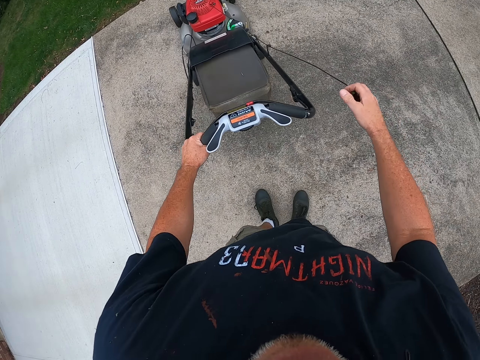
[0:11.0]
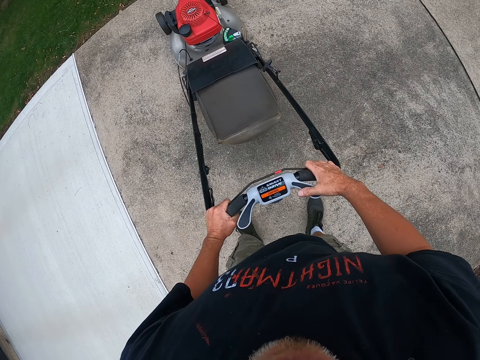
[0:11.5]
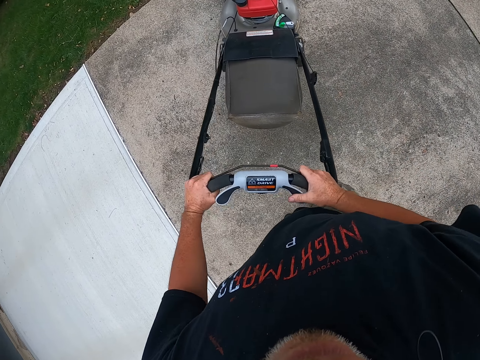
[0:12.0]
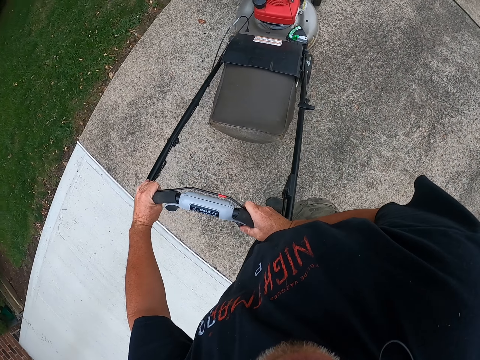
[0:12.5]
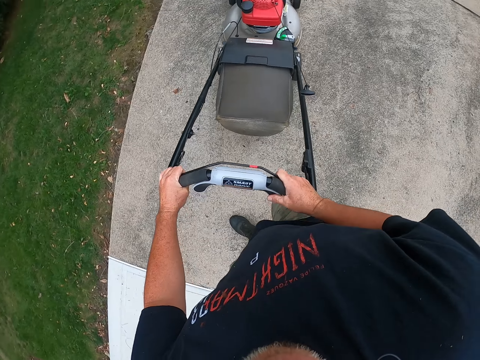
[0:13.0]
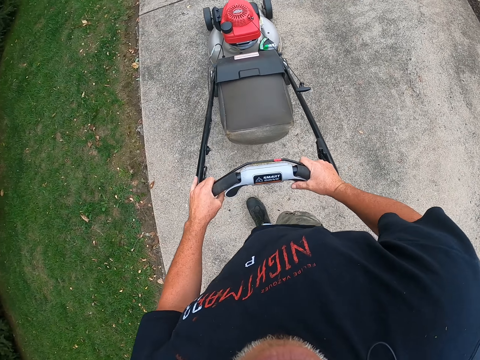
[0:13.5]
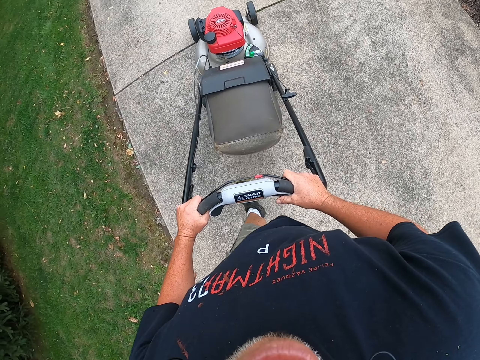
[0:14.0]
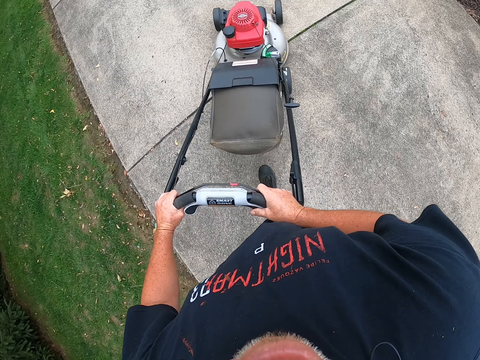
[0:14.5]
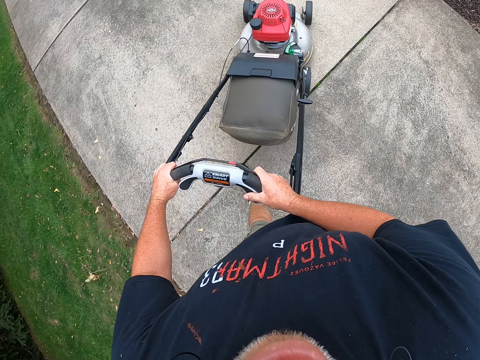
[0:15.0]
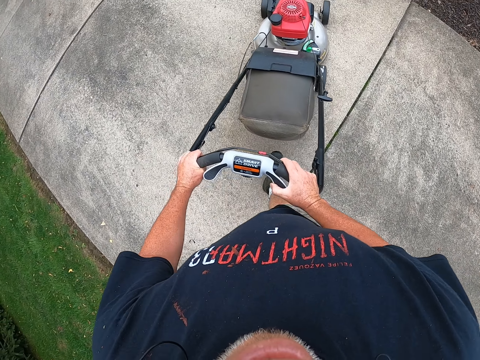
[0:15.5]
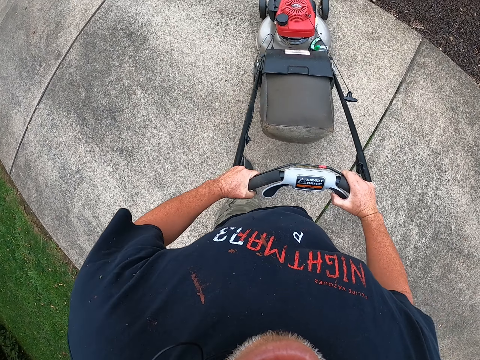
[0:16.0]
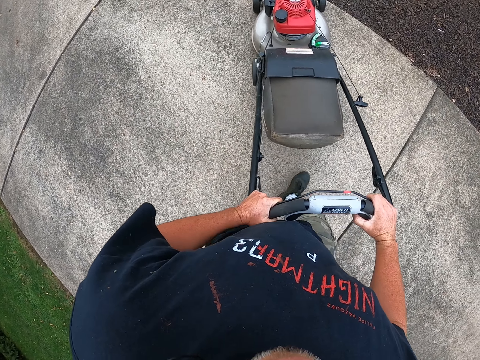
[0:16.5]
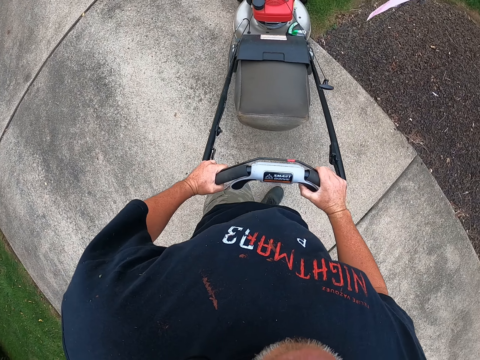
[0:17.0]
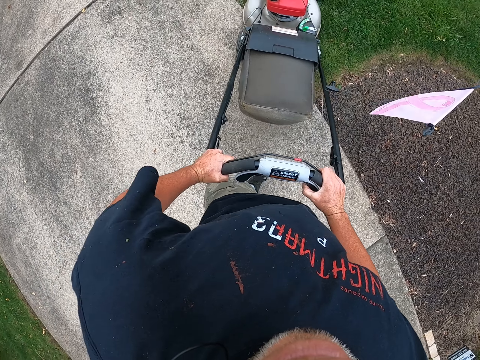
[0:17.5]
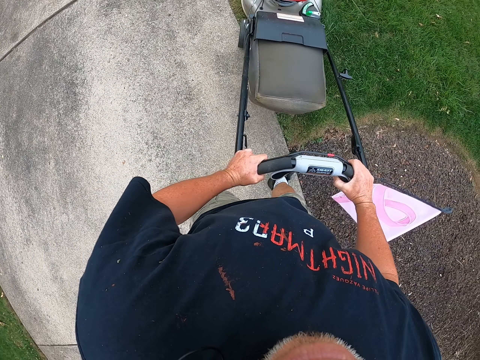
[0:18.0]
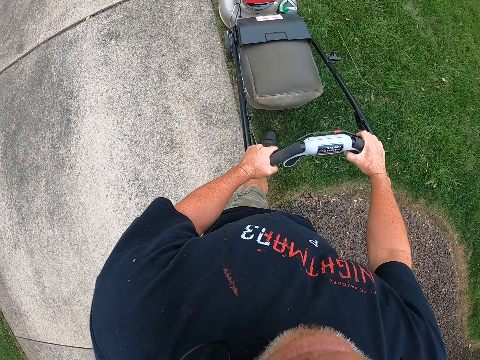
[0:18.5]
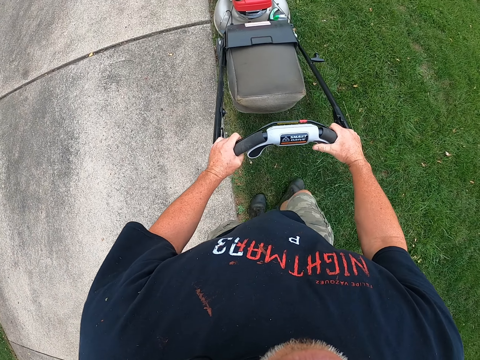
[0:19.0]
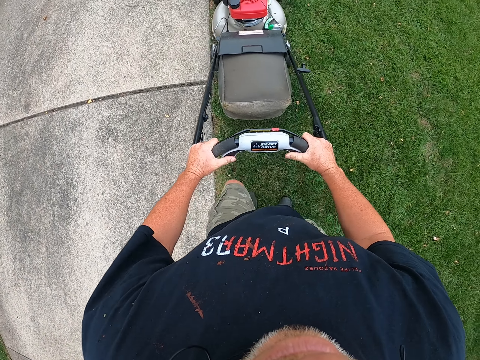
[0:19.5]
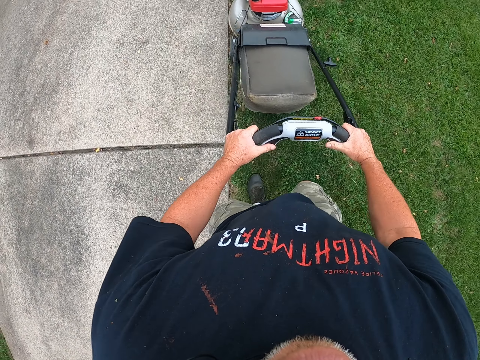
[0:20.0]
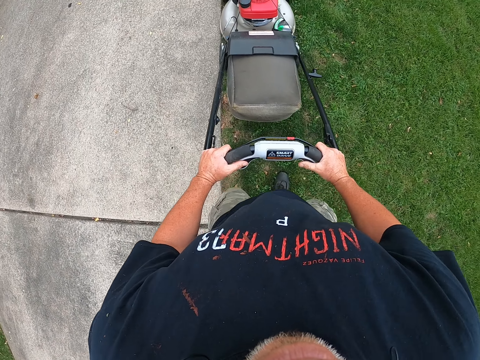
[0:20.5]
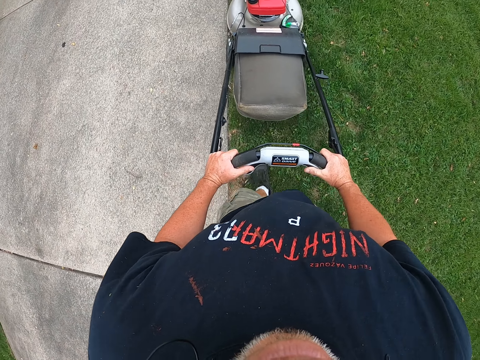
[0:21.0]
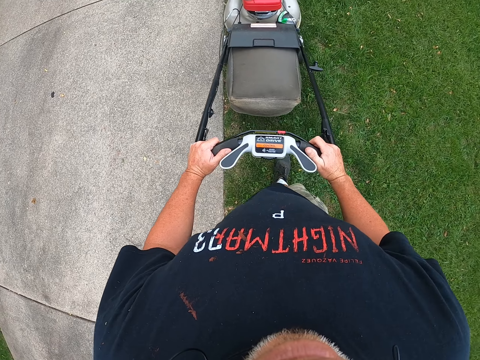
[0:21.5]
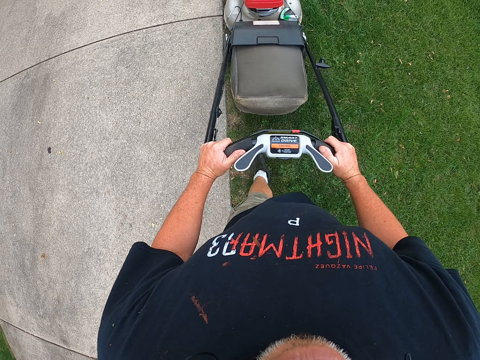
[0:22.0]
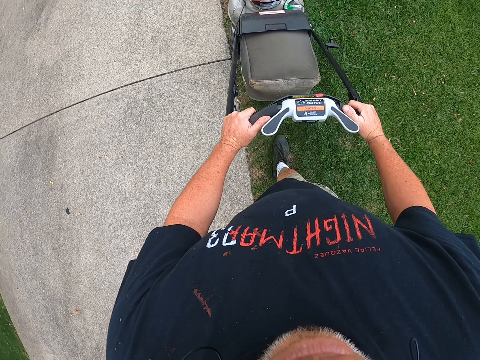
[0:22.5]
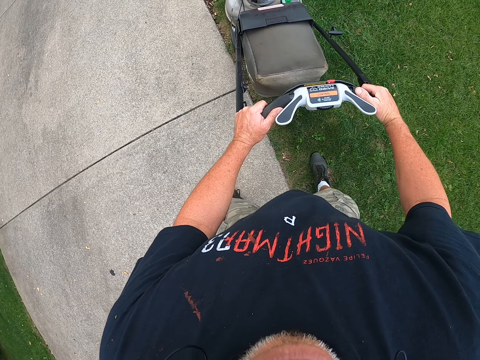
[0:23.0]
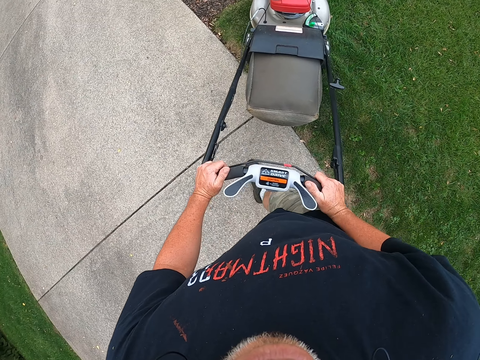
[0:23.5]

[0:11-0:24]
The camera wearer pushes the lawn mower machine onto the grass. They pull the lawn mower on the pavement. They cut the grass with the lawn mower machine.

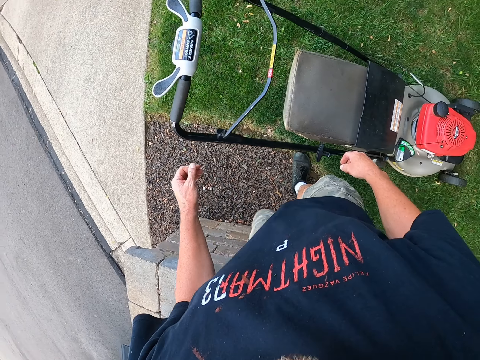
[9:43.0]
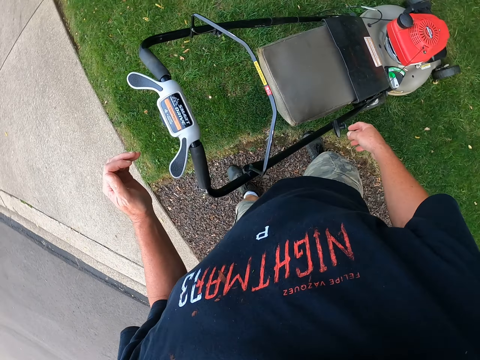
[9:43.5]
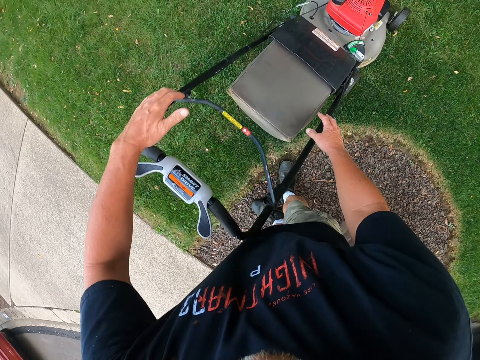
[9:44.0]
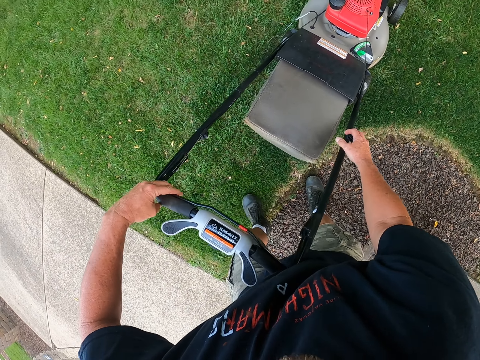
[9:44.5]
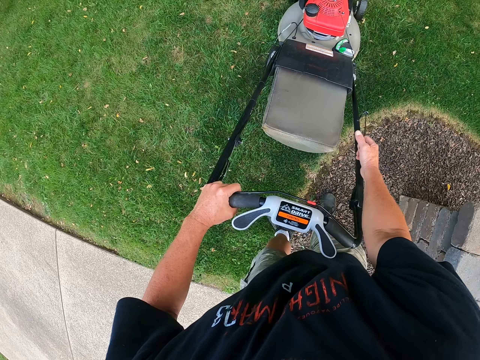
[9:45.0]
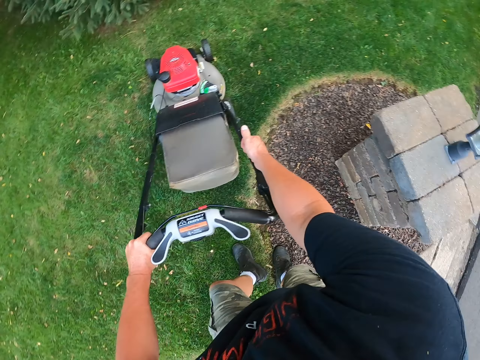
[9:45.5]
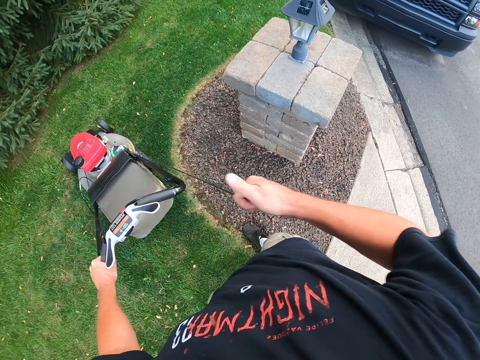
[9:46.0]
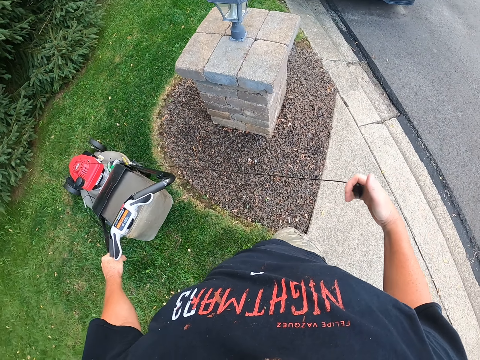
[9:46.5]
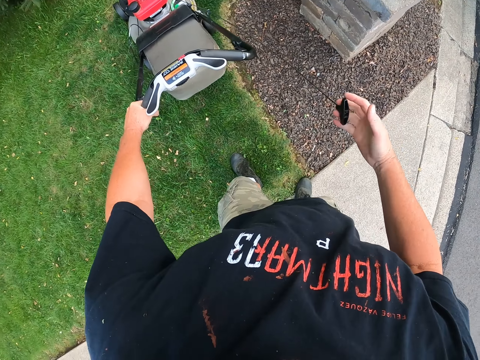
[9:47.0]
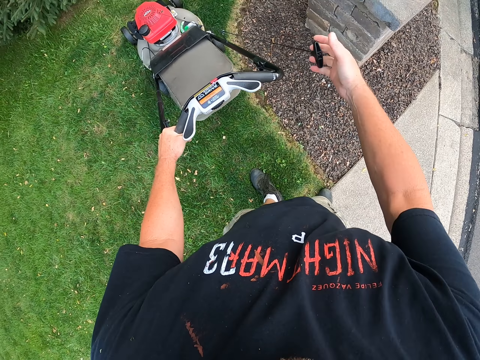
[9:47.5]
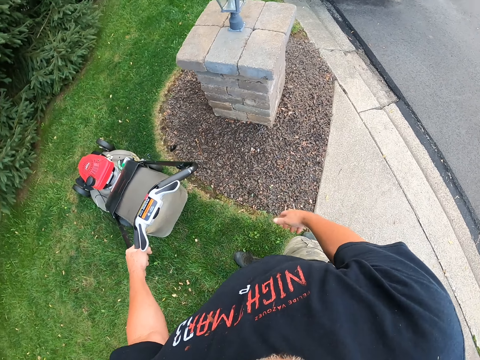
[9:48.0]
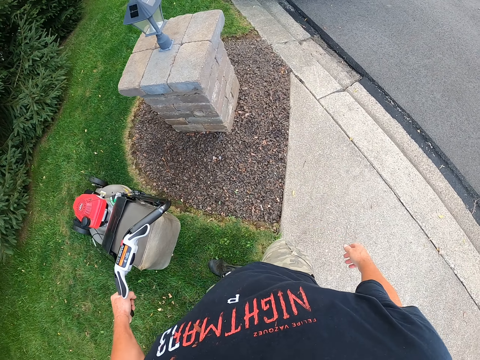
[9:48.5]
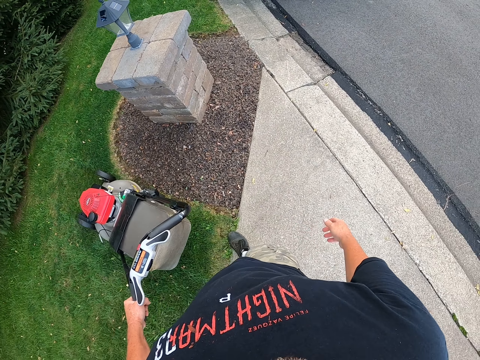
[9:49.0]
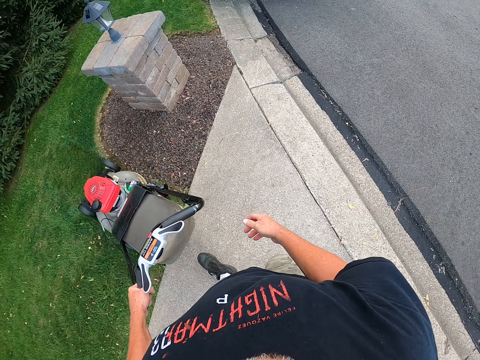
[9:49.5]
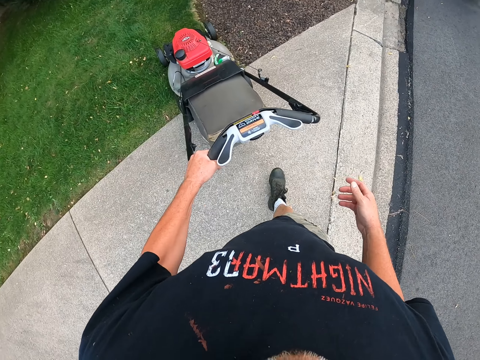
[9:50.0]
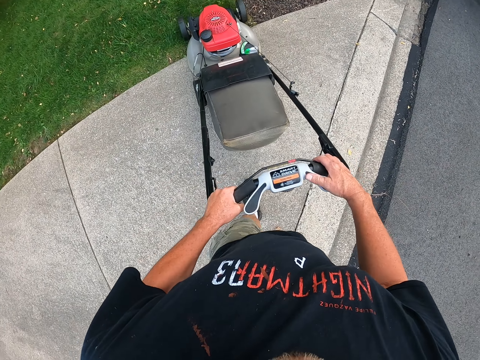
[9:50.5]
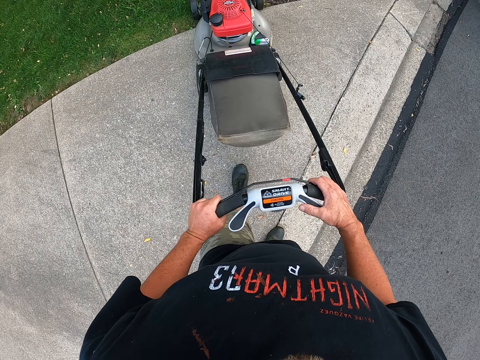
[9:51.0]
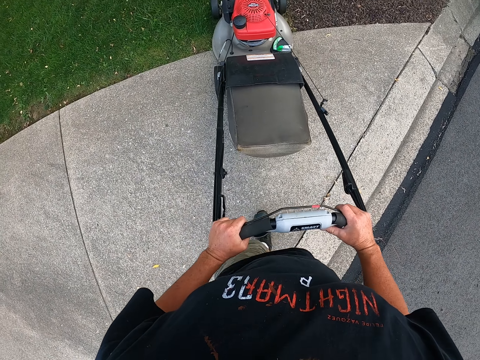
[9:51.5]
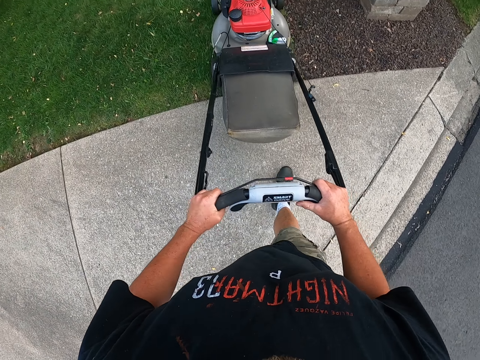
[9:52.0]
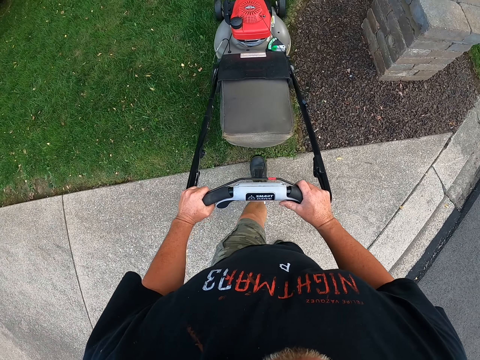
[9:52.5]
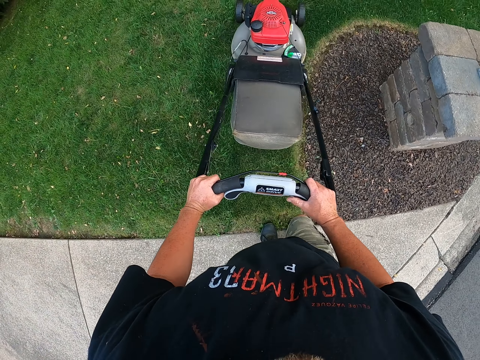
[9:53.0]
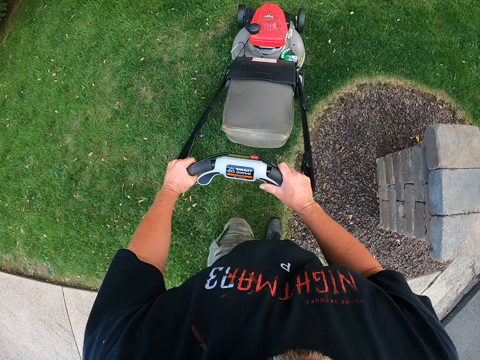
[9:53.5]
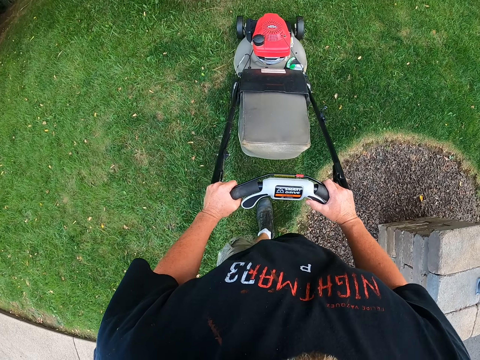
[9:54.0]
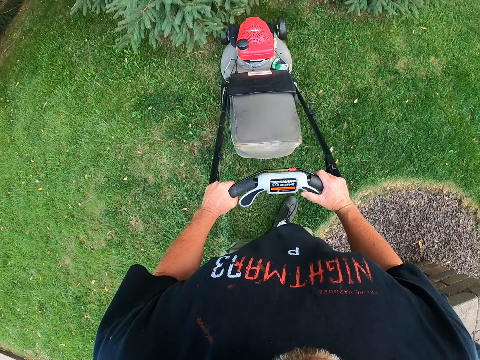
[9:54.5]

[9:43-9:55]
The camera wearer turns on the lawn mower machine. They cut the grass using the lawn mower machine.
